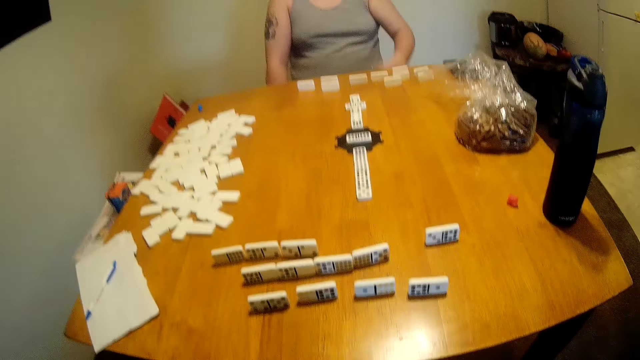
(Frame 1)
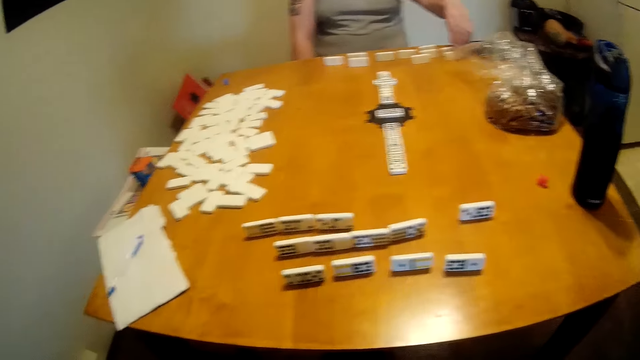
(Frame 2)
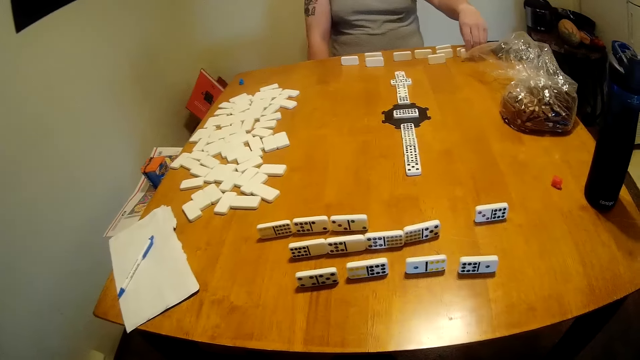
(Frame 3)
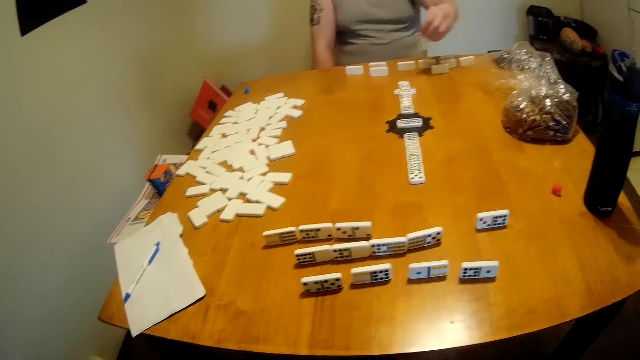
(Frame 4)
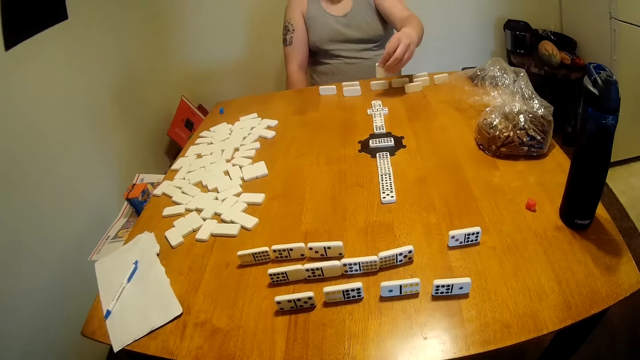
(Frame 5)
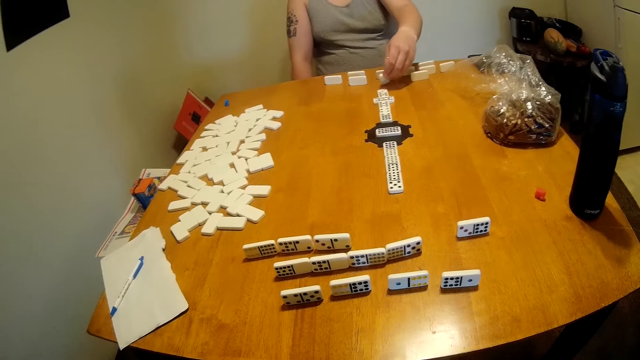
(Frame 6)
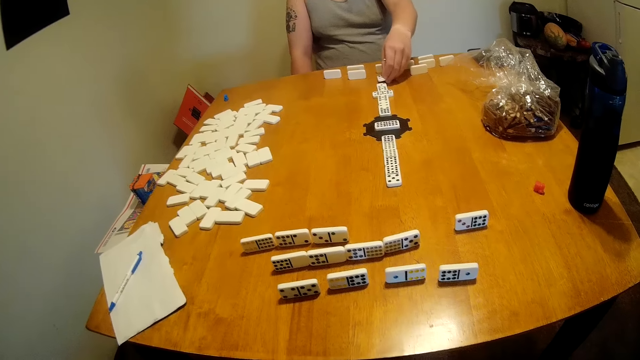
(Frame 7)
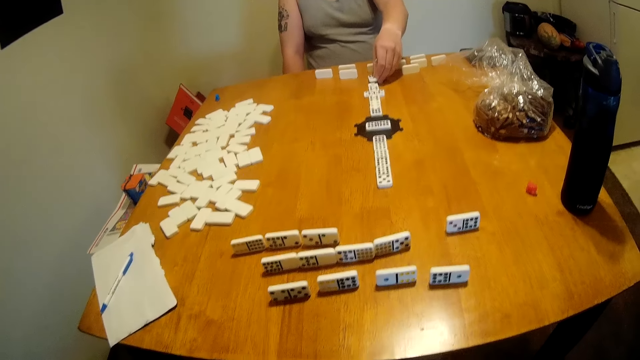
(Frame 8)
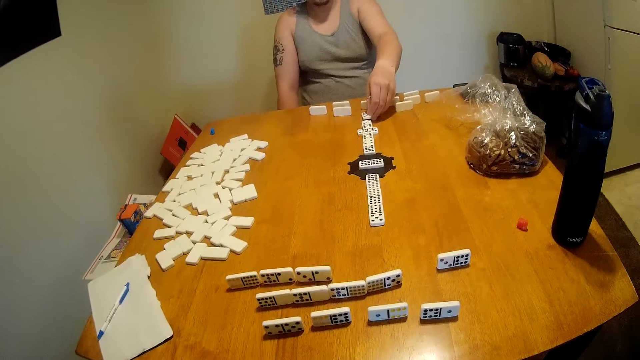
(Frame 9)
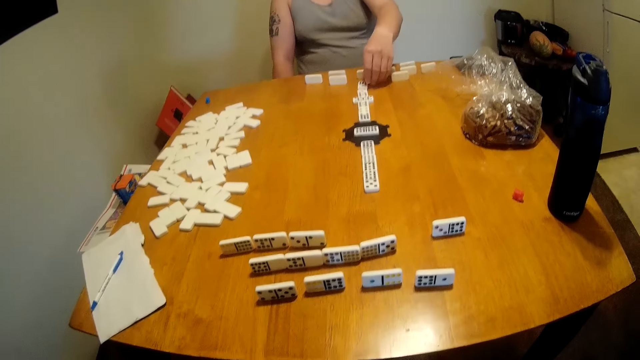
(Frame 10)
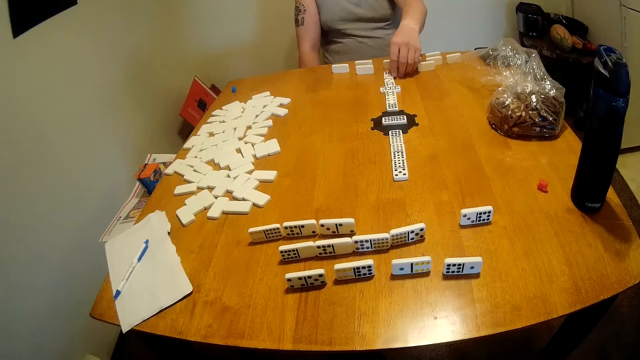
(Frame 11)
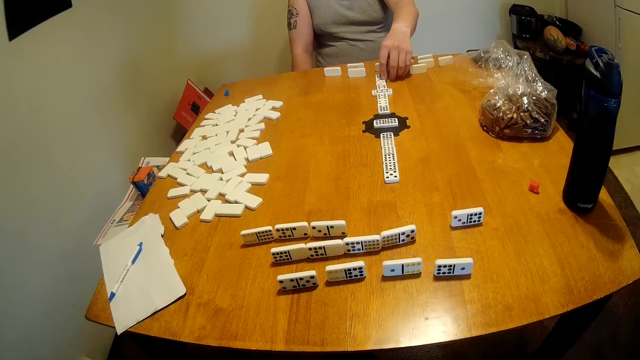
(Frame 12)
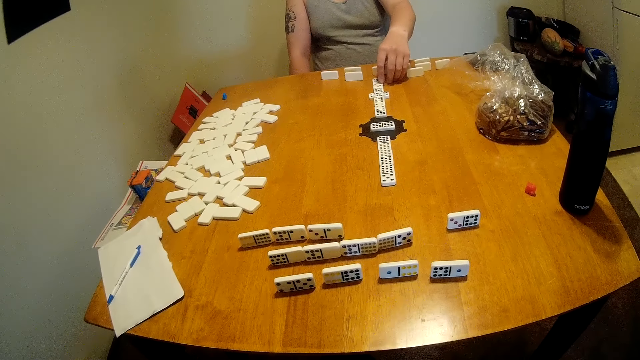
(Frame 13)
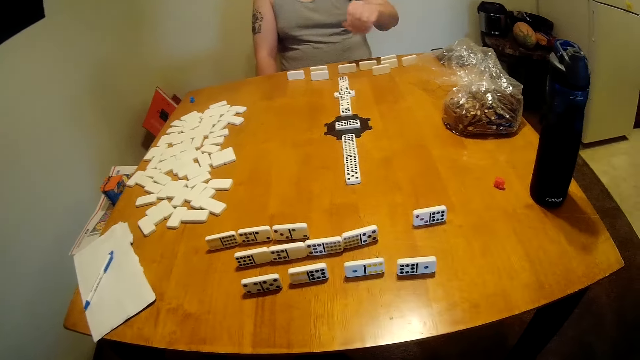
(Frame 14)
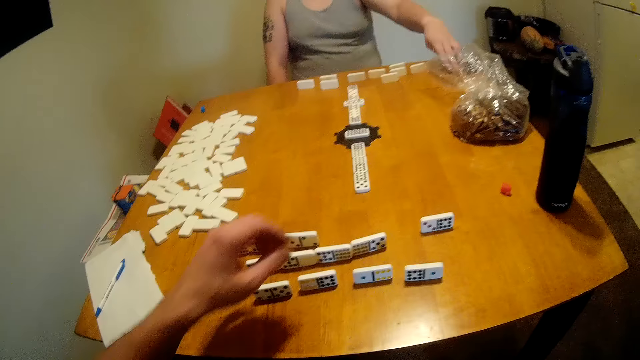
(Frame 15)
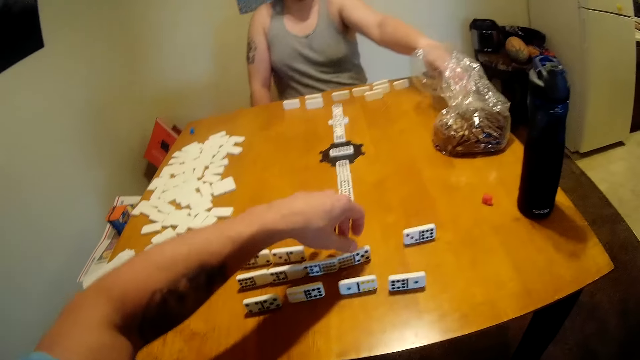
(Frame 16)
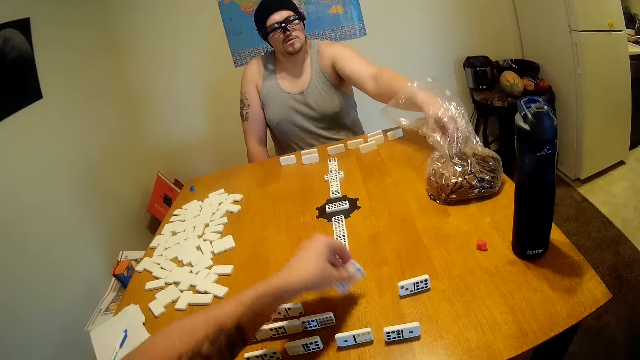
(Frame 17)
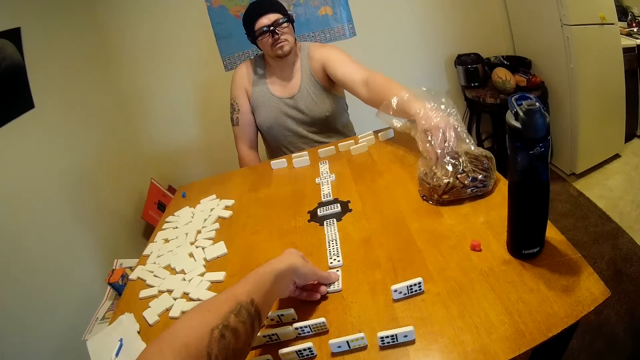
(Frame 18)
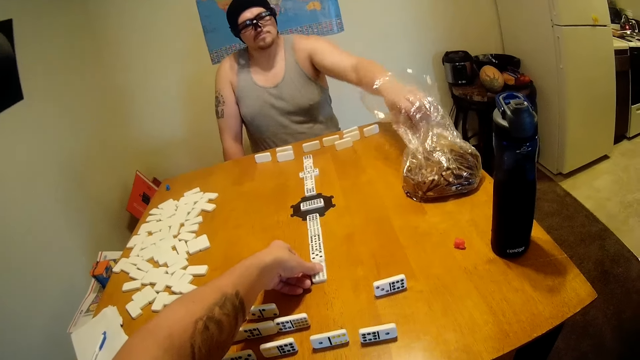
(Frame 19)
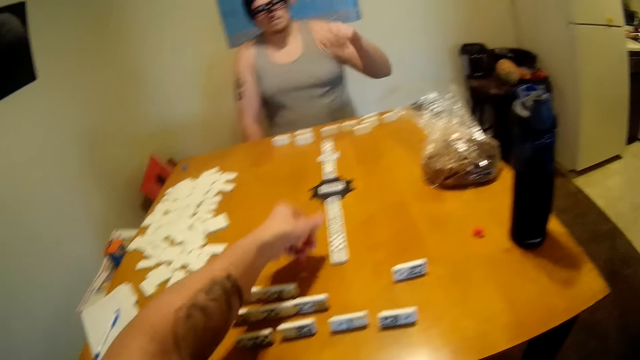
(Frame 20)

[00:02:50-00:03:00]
The camera wearer looks around the table. A man picks a tile or domino from the table. The man places a tile at the end of a domino chain. The man moves the domino on the table. The man picks a snack. The camera wearer lifts a tile from the table. They place a tile at the end of a domino chain. The man lifts something from the plastic bag.

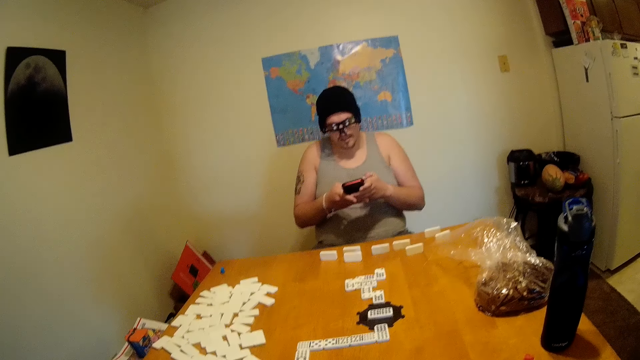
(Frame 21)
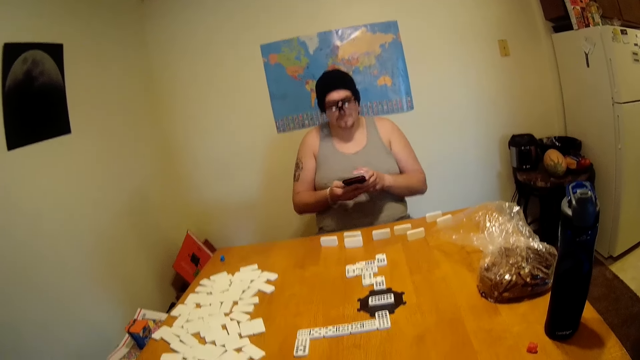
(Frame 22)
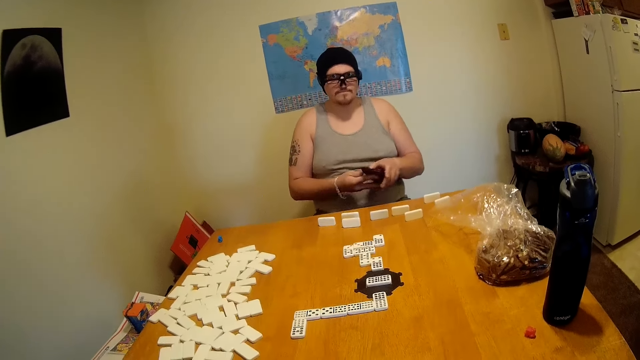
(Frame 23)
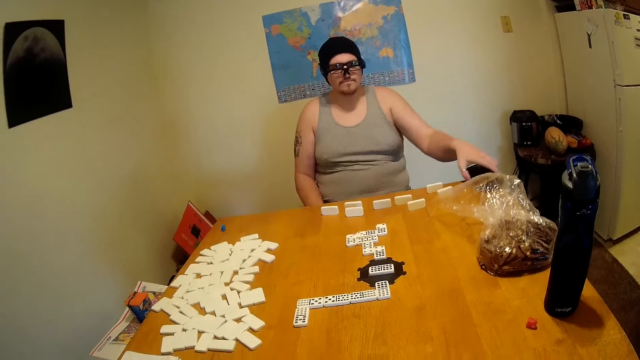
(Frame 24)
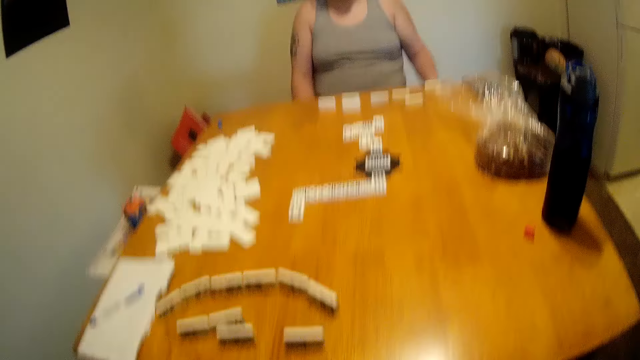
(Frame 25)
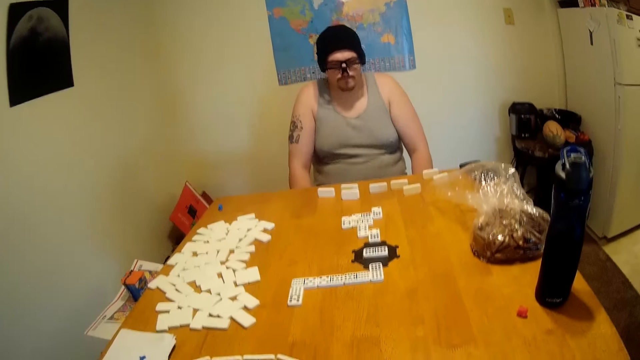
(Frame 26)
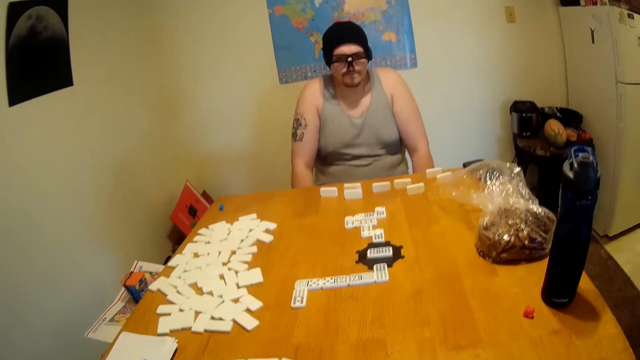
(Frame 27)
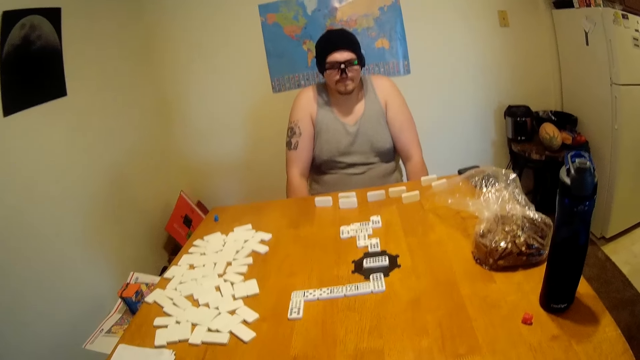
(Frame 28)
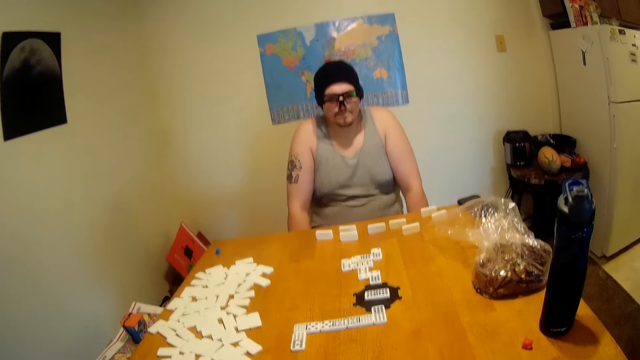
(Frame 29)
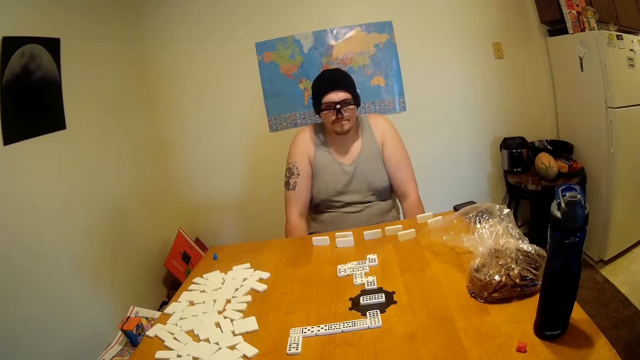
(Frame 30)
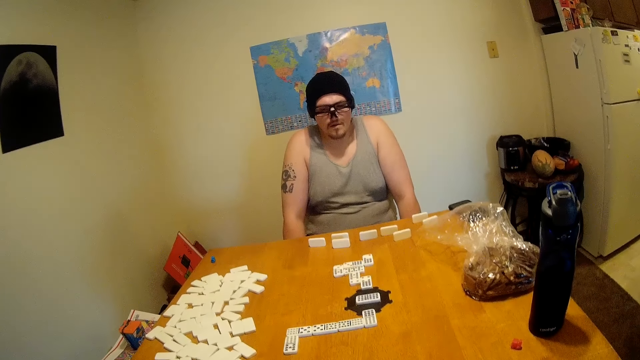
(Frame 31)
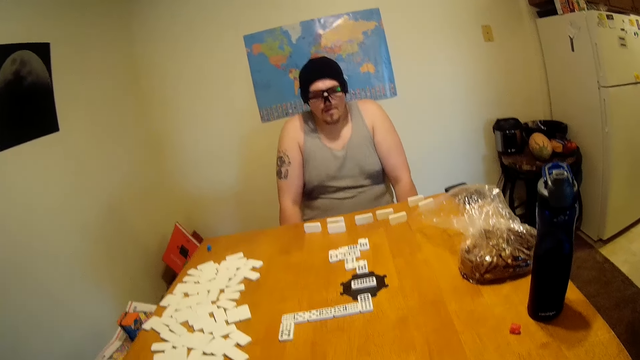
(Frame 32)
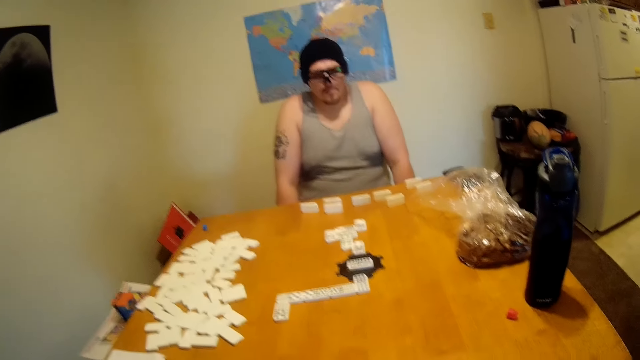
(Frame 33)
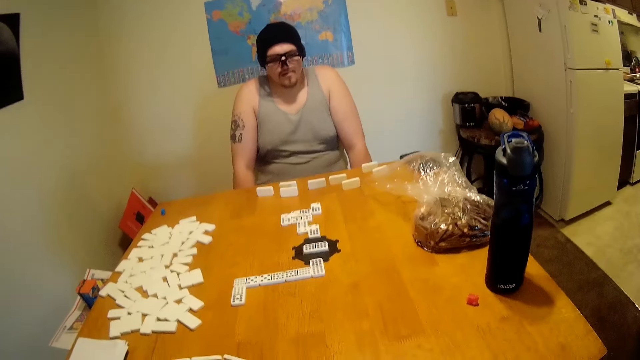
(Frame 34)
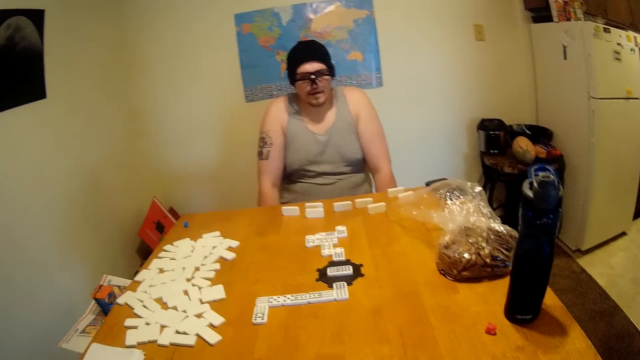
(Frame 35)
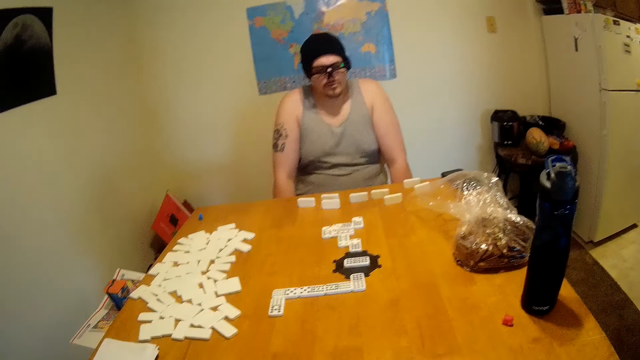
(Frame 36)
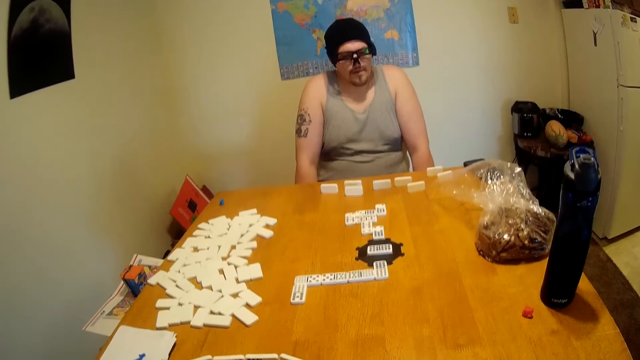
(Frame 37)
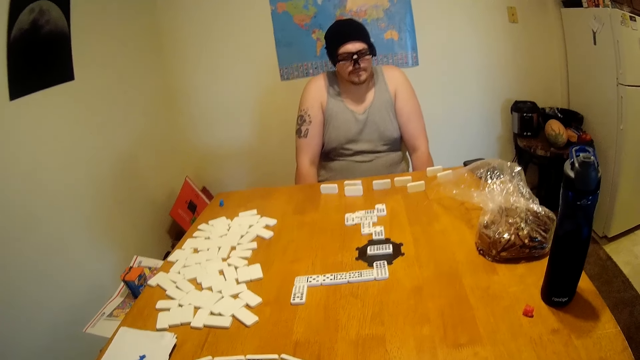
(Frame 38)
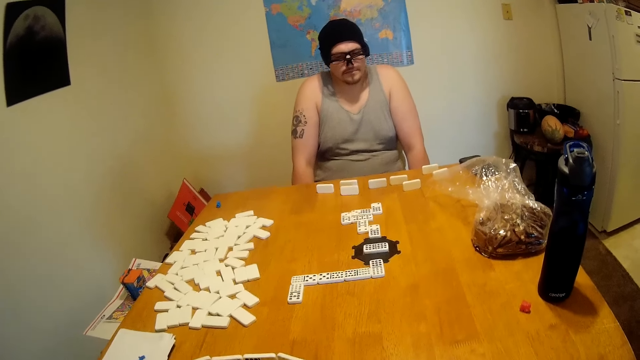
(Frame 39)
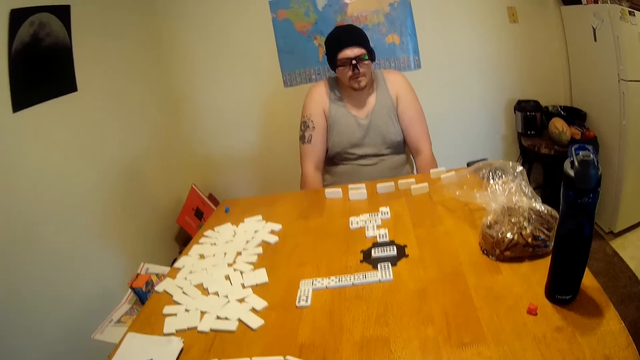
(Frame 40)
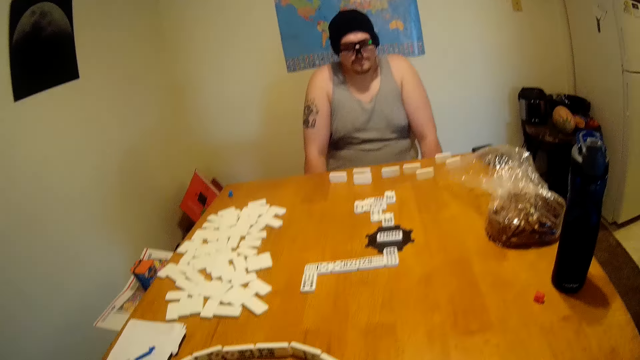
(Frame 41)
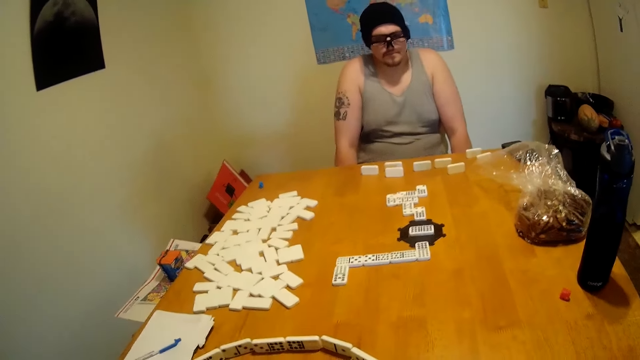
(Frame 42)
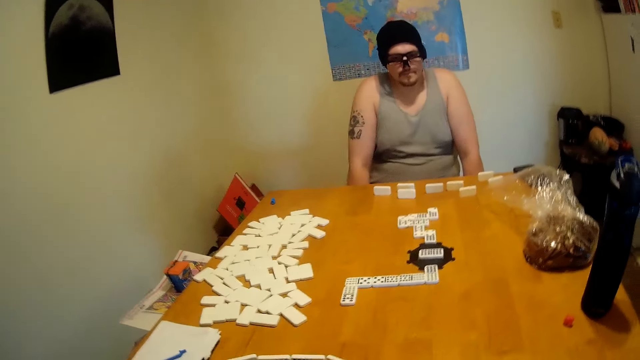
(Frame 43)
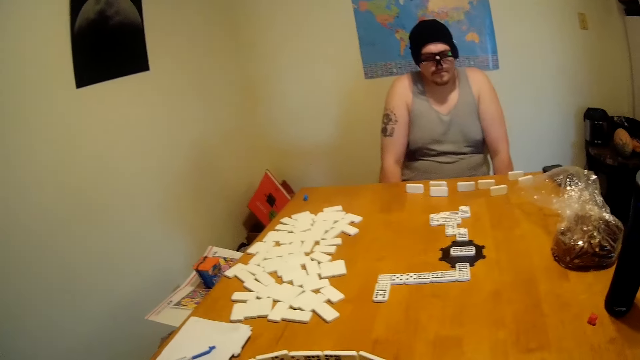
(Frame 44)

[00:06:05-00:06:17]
A man places the phone on the table. The camera wearer looks around the table. The man communicates with the camera wearer.
